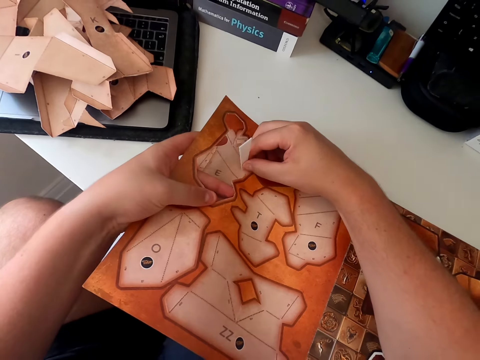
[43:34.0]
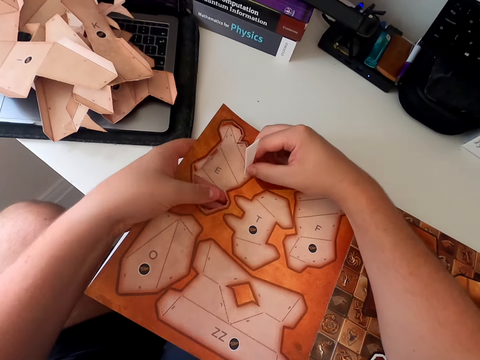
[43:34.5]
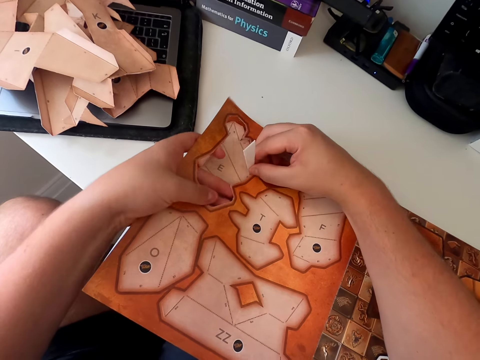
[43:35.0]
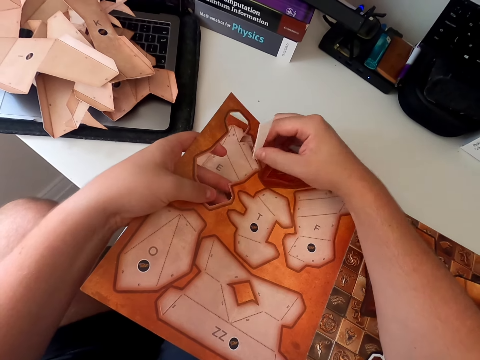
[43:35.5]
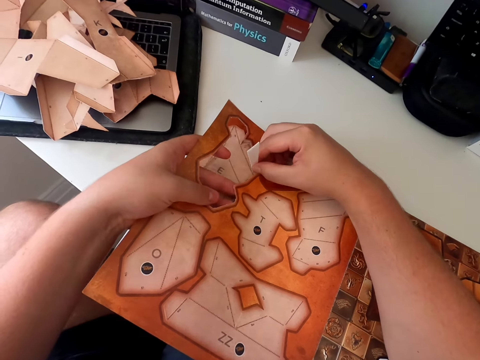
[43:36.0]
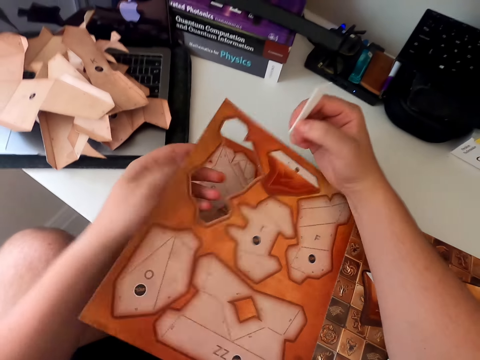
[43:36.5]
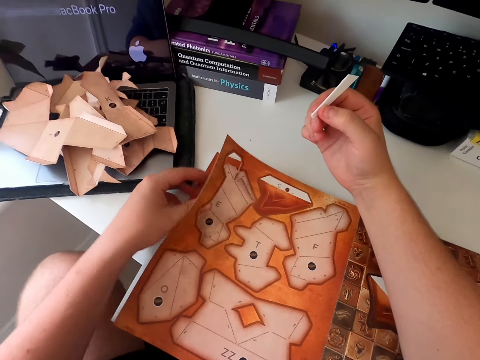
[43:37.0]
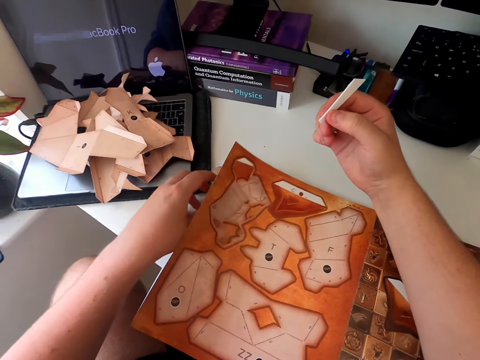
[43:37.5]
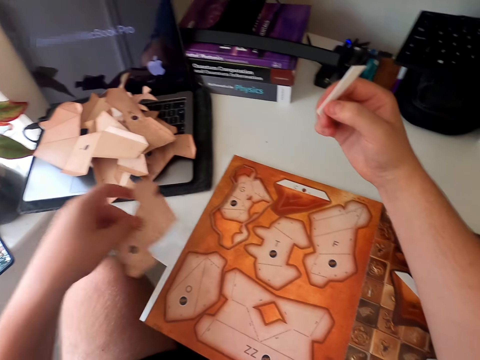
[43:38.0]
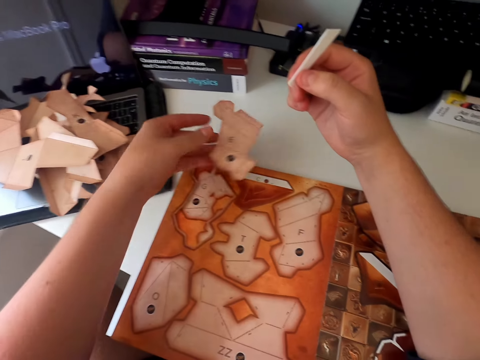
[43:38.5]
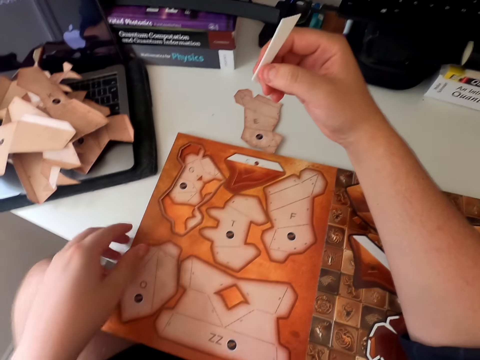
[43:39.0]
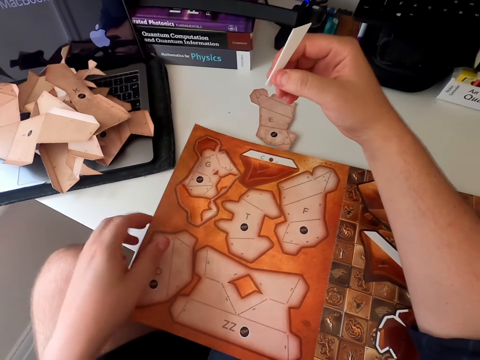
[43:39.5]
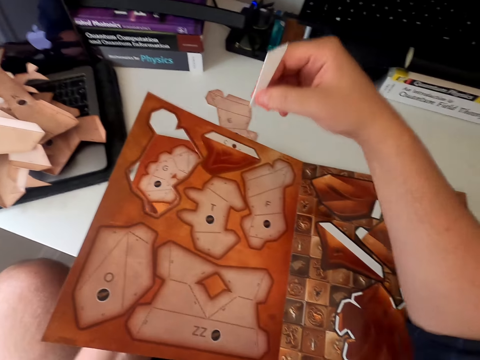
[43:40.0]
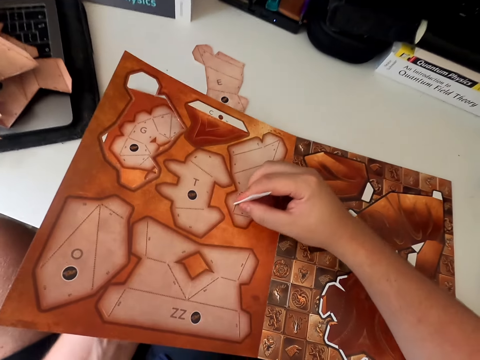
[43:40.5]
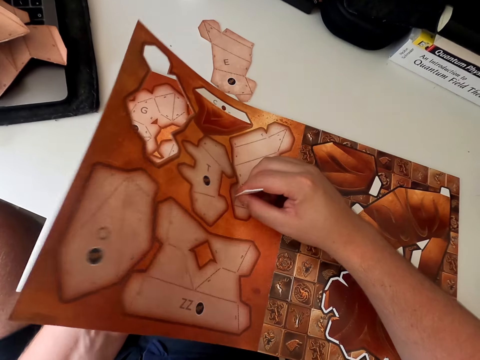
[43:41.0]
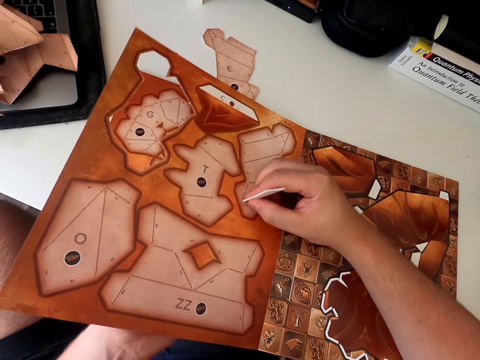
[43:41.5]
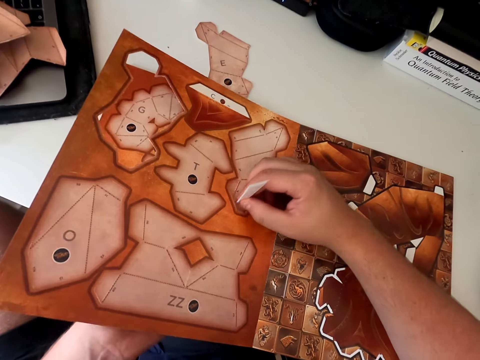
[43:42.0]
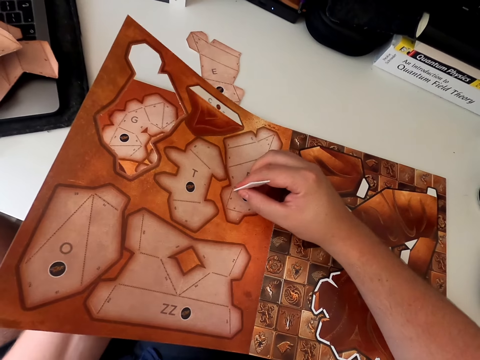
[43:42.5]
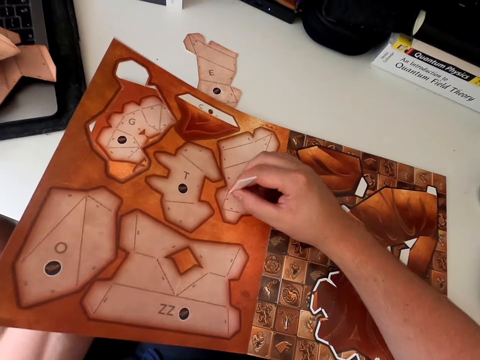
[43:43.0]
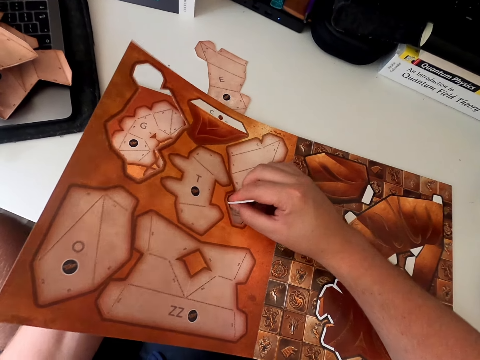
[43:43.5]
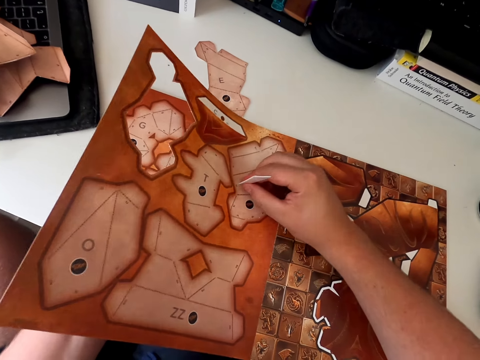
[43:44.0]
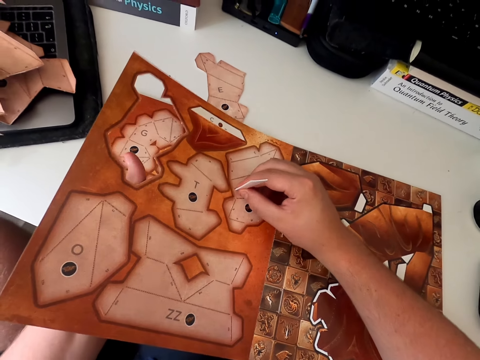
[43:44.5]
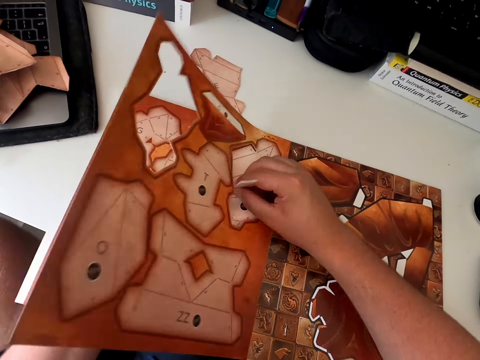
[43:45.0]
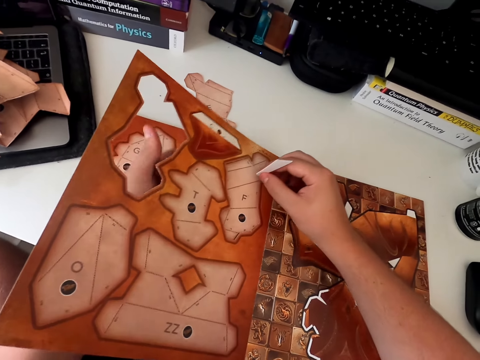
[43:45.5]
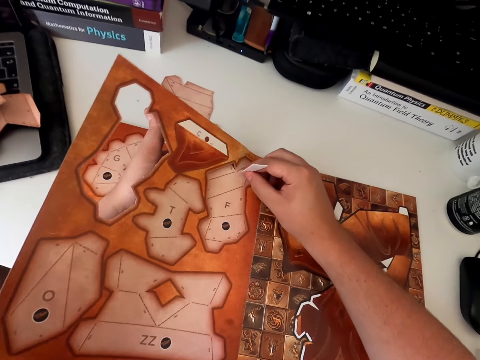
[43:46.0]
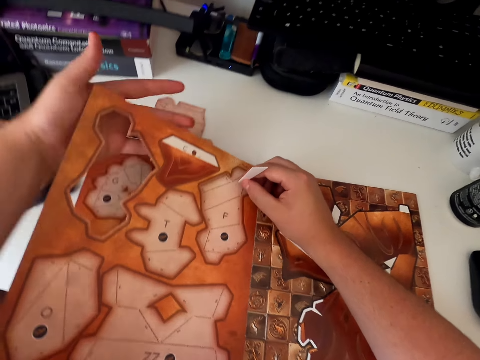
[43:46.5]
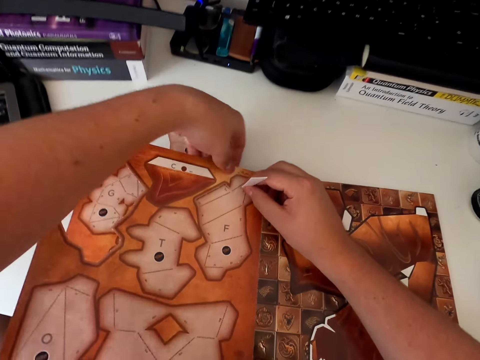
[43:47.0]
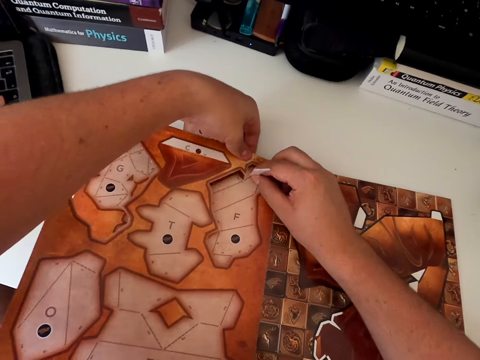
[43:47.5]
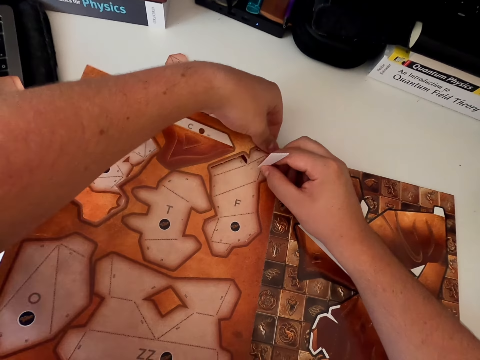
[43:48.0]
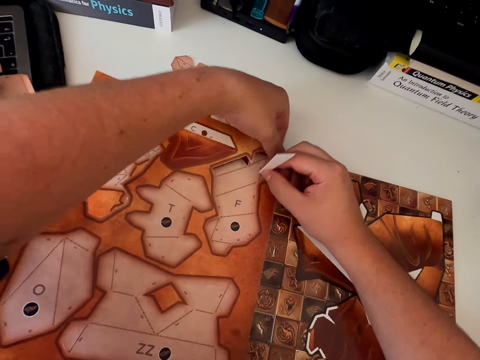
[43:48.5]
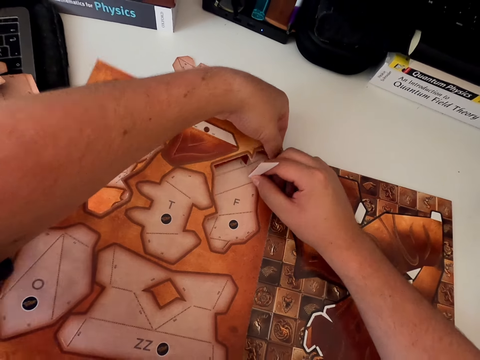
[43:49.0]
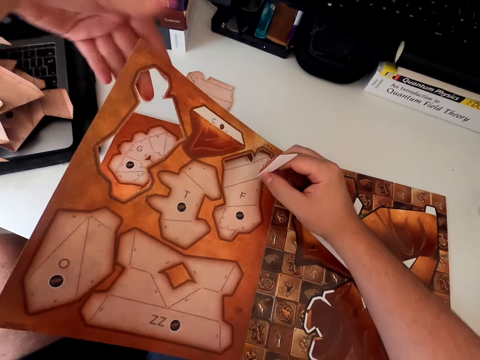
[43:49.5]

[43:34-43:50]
The camera wearer removes the paper craft. They remove the paper craft again. They pick up the paper craft. They put the paper craft down on the table. They open the paper craft book. They remove the paper craft repeatedly.

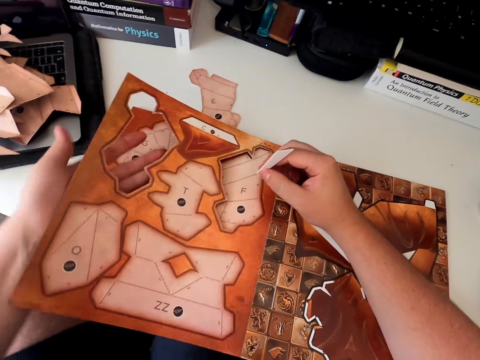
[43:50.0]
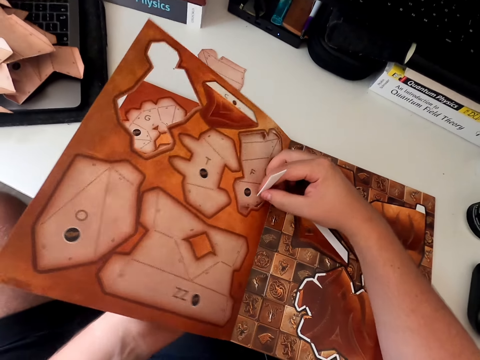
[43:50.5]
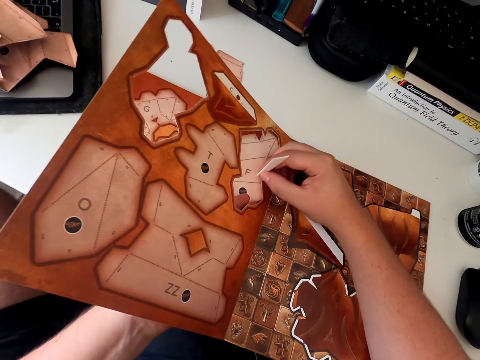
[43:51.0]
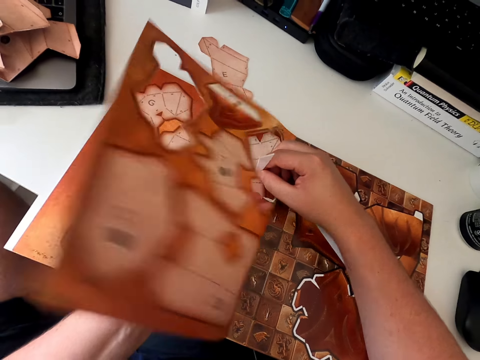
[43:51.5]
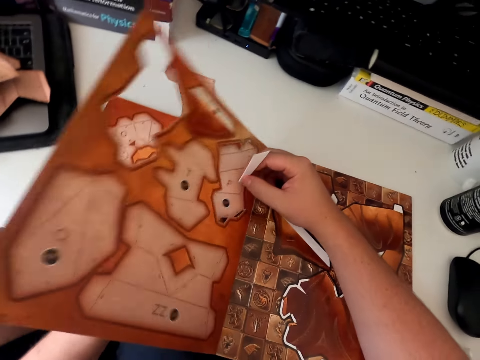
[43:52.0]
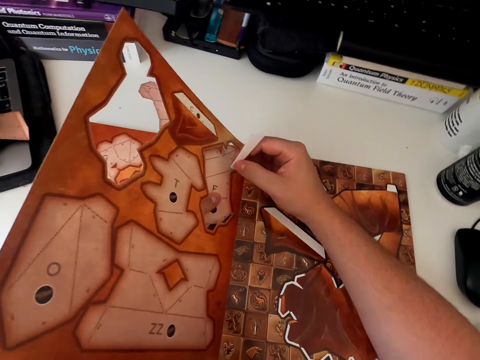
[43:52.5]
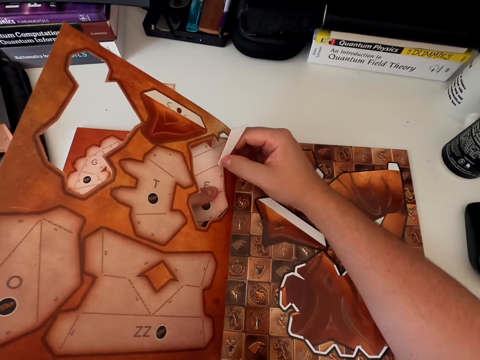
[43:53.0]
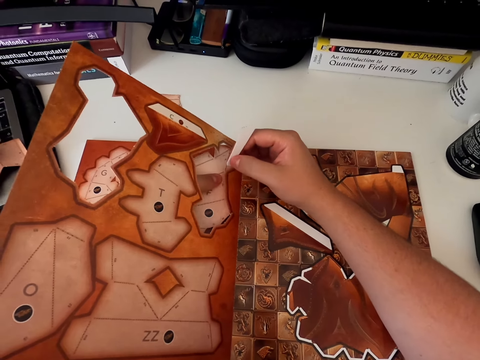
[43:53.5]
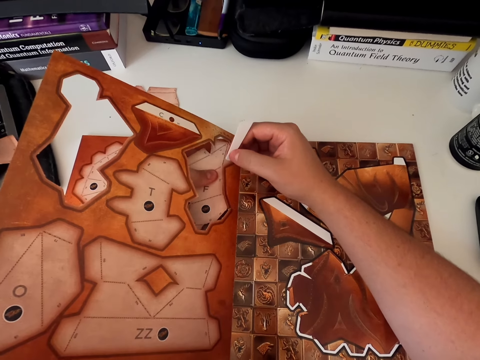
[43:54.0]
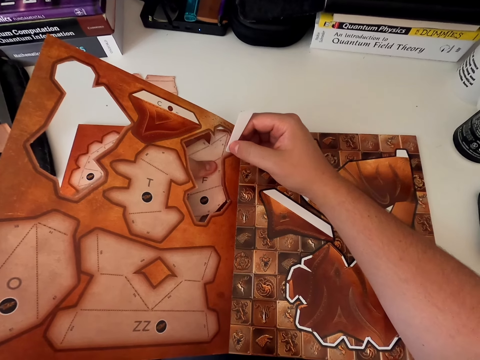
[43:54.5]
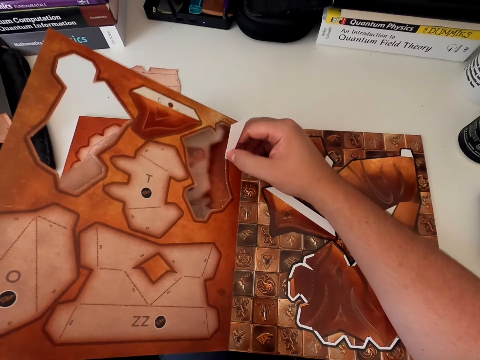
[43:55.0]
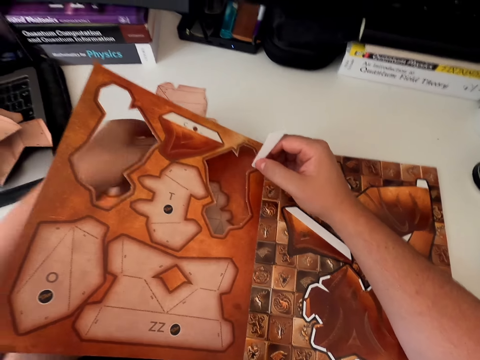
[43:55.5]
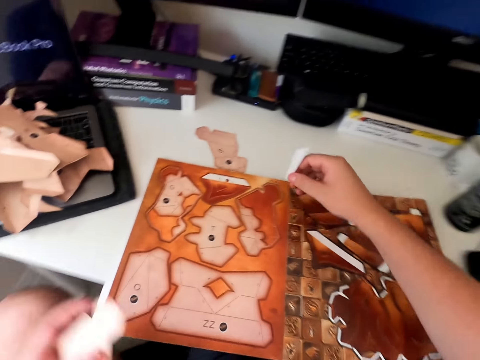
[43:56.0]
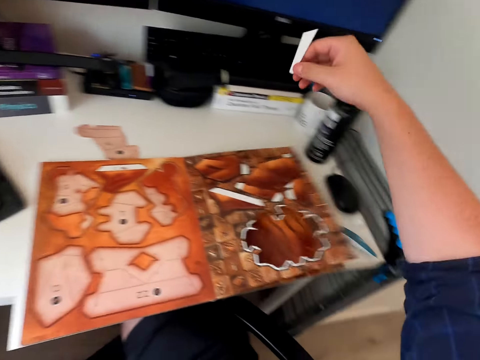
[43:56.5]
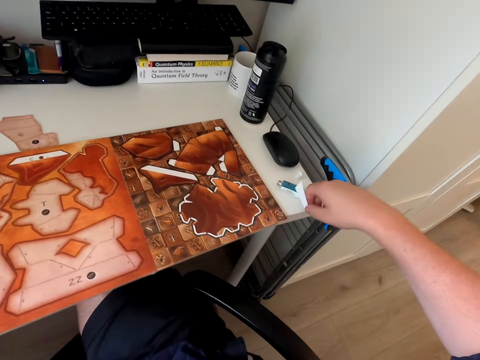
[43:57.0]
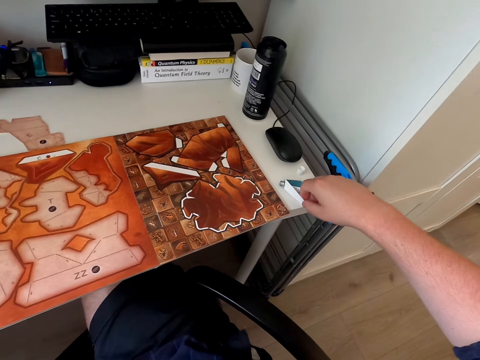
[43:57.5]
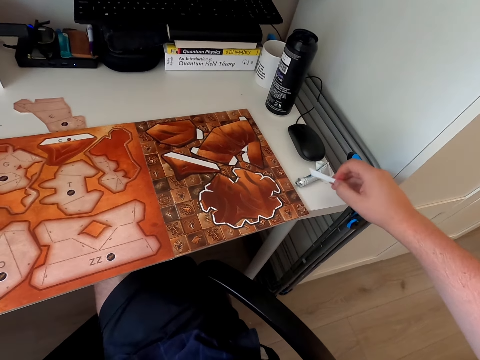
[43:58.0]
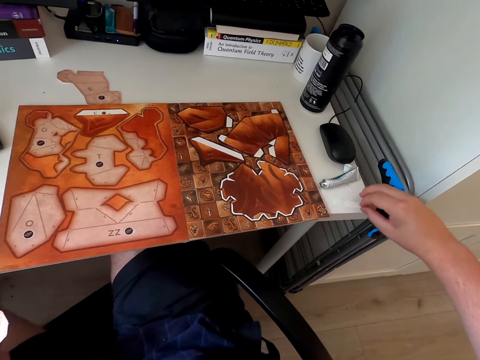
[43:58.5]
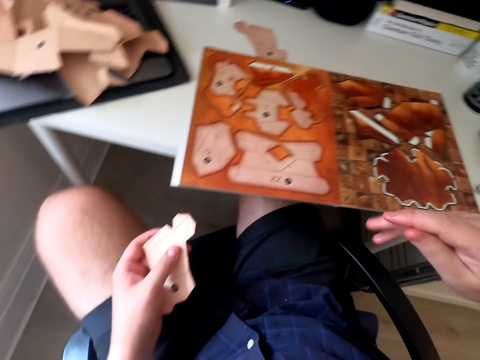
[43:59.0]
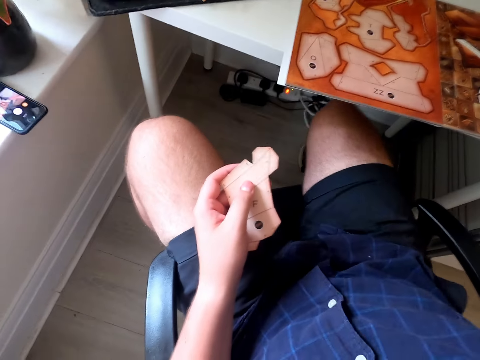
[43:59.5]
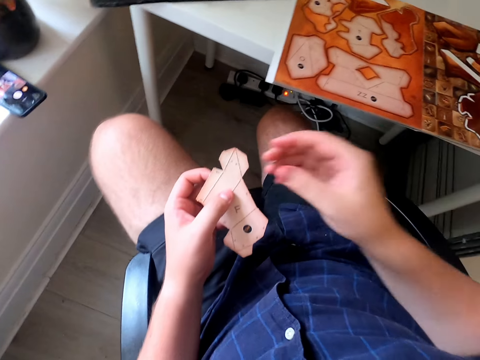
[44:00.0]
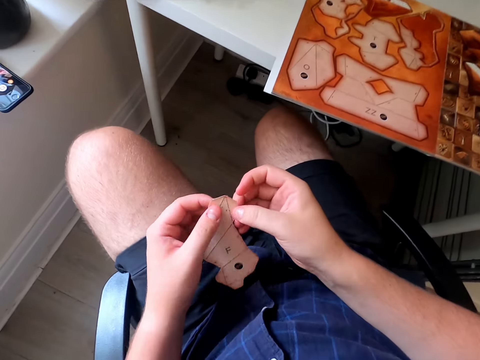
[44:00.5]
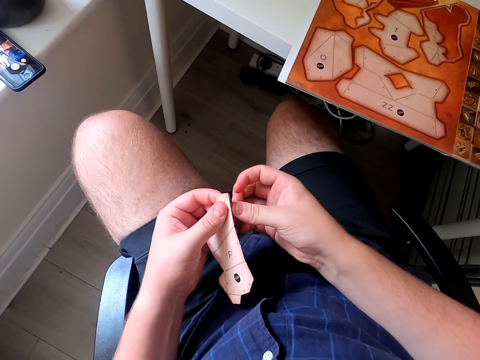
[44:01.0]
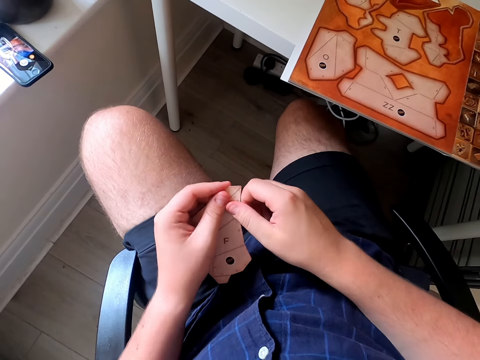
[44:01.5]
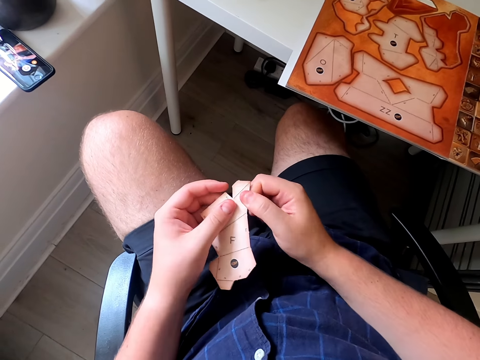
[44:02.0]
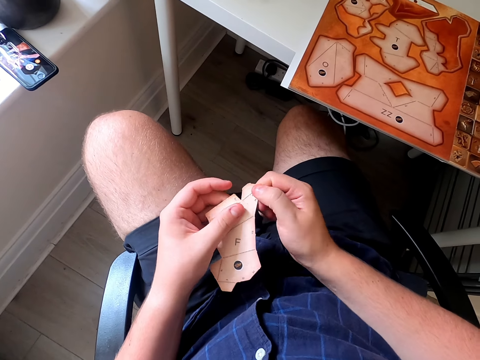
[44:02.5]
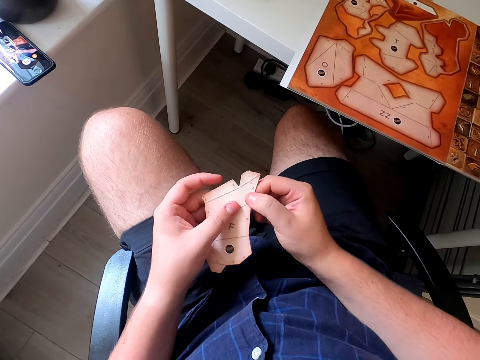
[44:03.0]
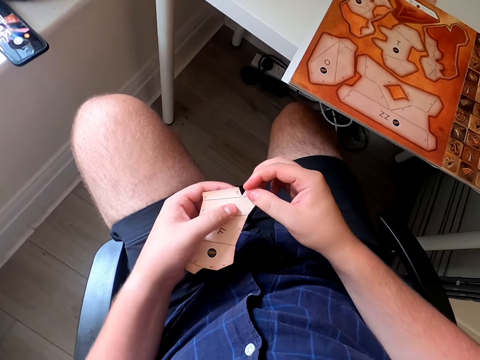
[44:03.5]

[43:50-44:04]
The camera wearer removes the paper craft. They remove the paper craft repeatedly. They put the emboss board down. They hold the paper craft. They fold the paper craft.
